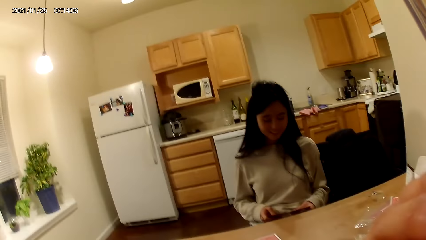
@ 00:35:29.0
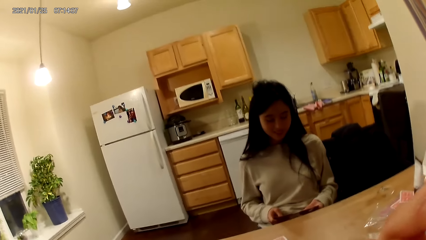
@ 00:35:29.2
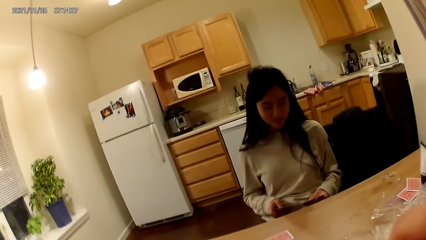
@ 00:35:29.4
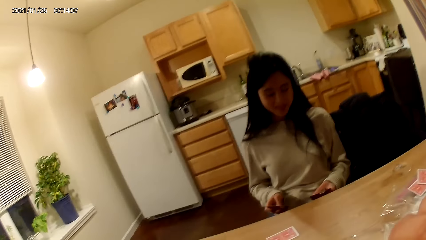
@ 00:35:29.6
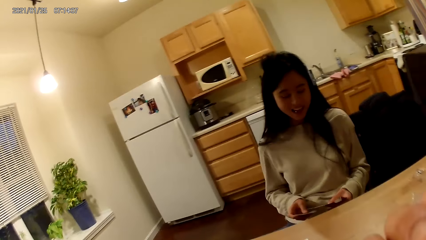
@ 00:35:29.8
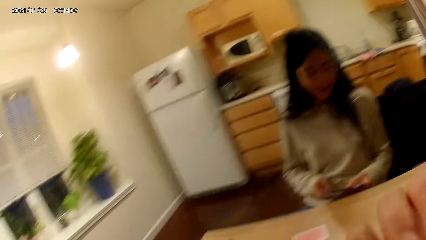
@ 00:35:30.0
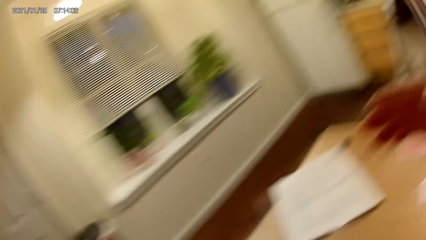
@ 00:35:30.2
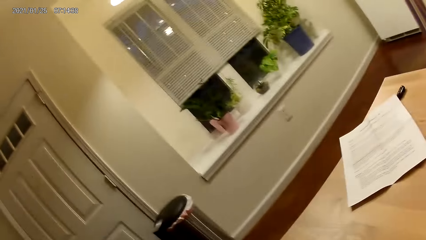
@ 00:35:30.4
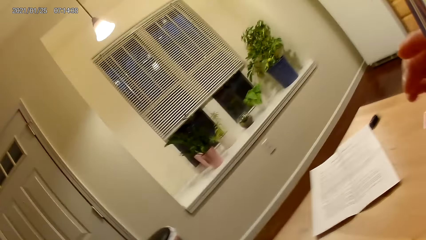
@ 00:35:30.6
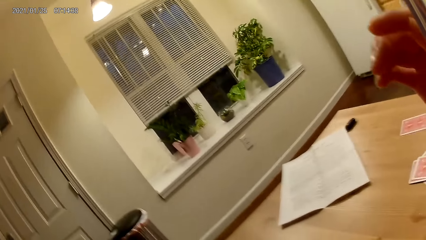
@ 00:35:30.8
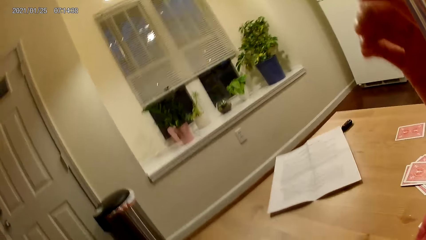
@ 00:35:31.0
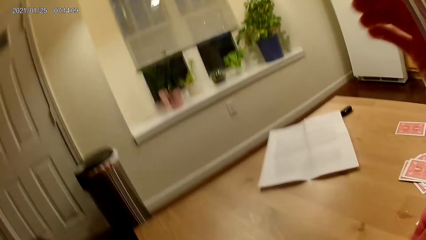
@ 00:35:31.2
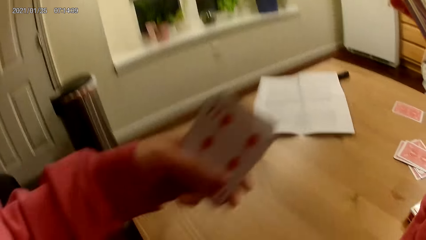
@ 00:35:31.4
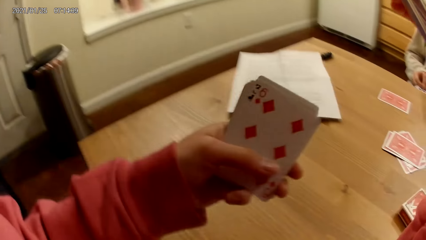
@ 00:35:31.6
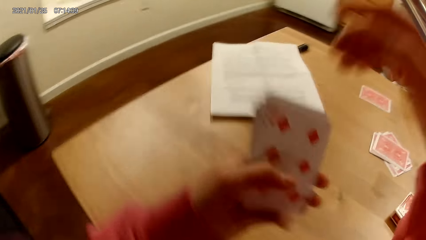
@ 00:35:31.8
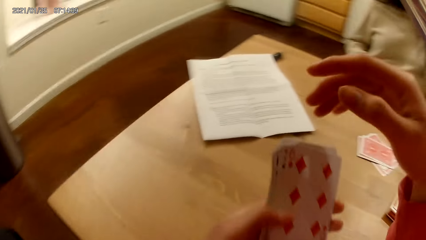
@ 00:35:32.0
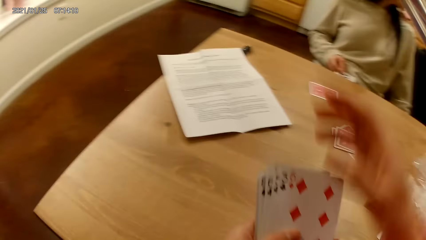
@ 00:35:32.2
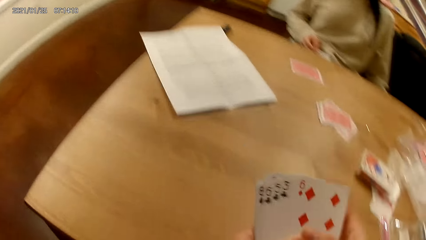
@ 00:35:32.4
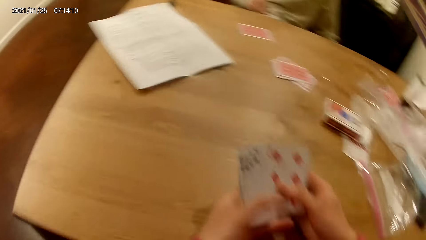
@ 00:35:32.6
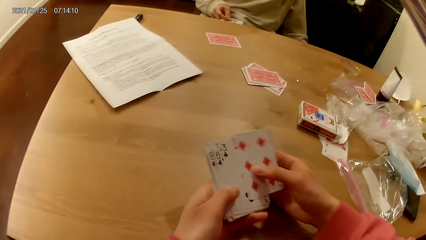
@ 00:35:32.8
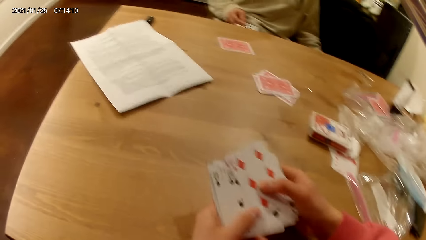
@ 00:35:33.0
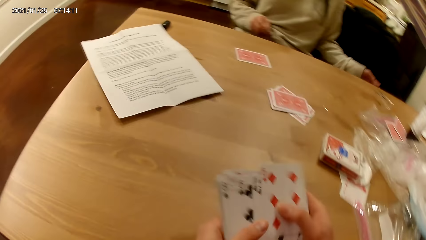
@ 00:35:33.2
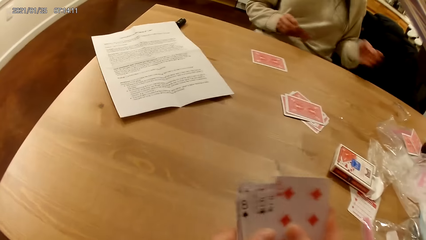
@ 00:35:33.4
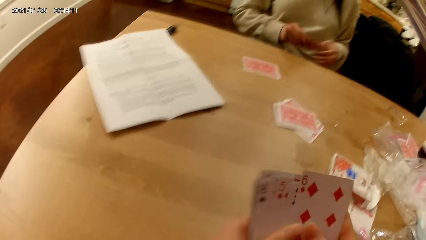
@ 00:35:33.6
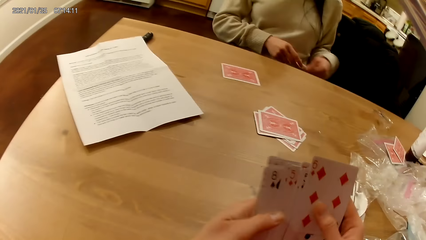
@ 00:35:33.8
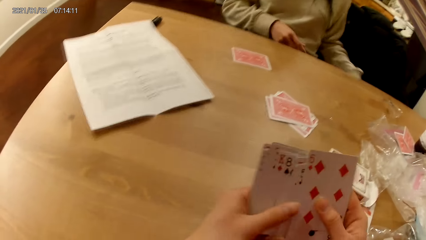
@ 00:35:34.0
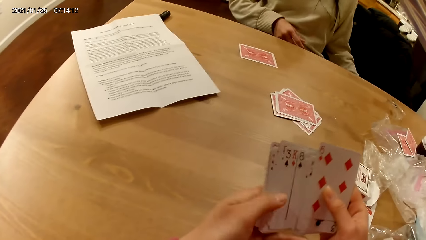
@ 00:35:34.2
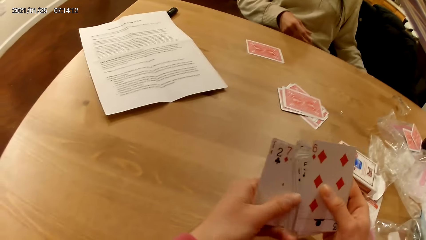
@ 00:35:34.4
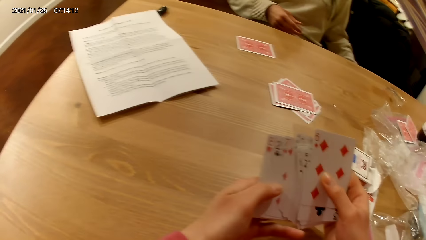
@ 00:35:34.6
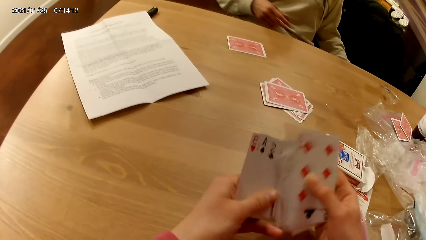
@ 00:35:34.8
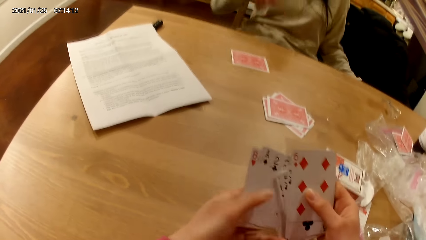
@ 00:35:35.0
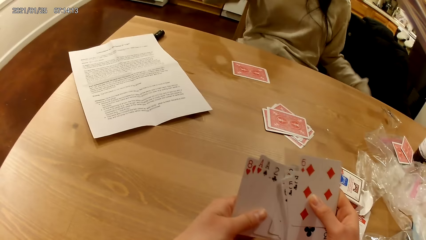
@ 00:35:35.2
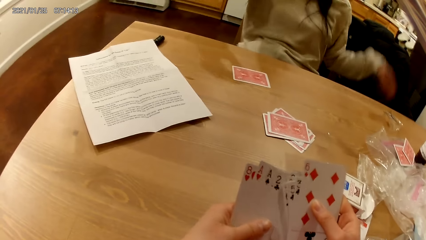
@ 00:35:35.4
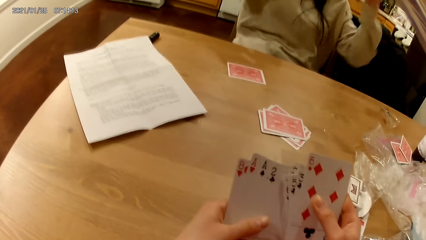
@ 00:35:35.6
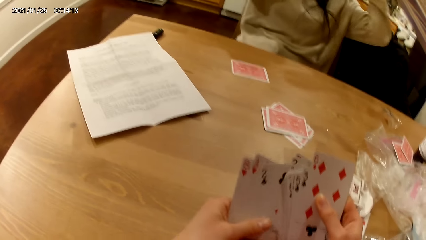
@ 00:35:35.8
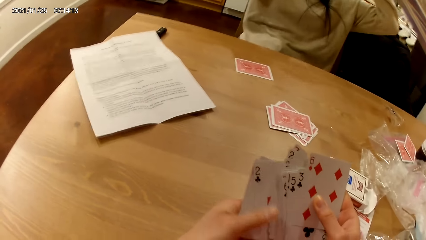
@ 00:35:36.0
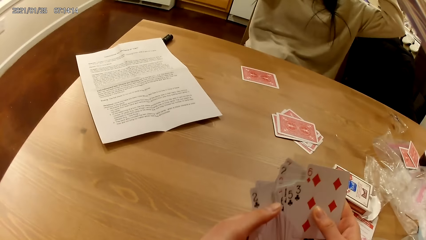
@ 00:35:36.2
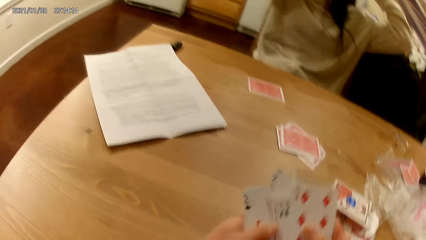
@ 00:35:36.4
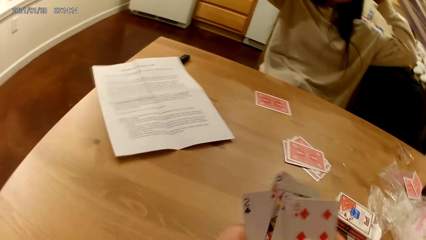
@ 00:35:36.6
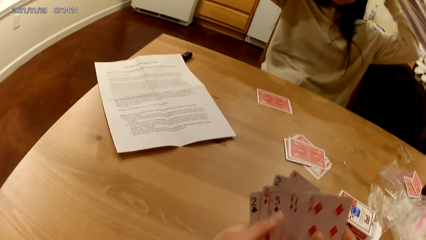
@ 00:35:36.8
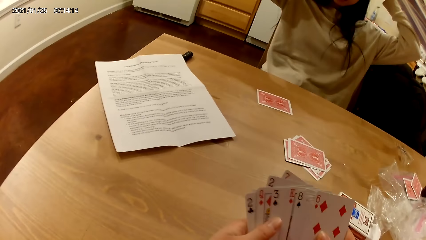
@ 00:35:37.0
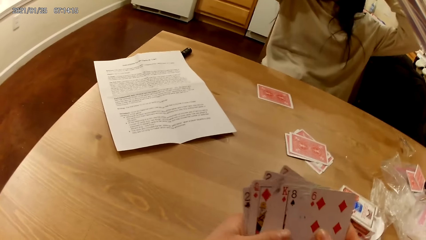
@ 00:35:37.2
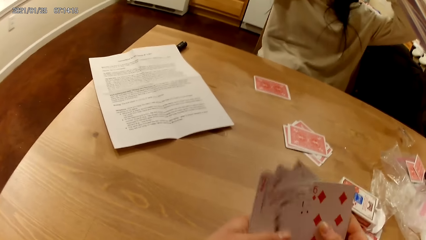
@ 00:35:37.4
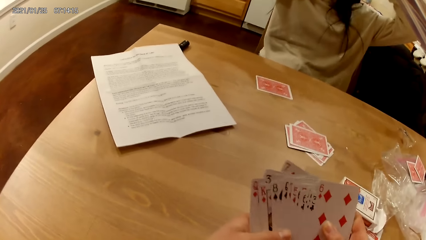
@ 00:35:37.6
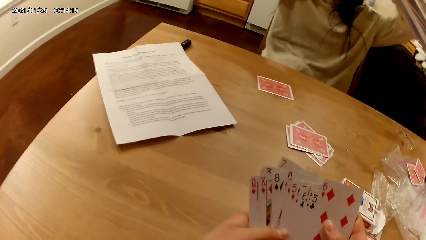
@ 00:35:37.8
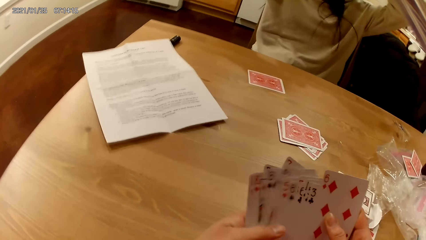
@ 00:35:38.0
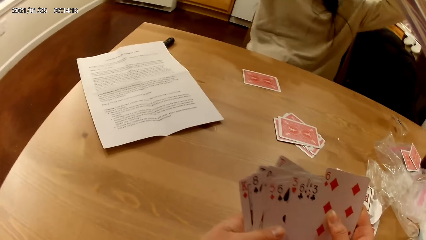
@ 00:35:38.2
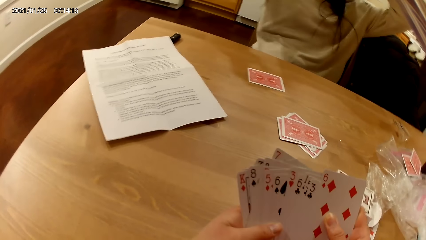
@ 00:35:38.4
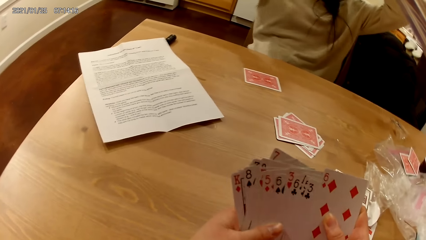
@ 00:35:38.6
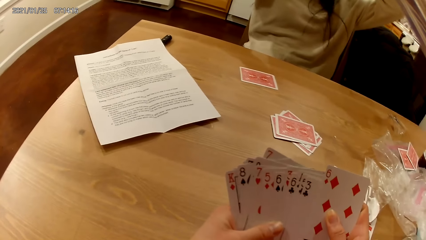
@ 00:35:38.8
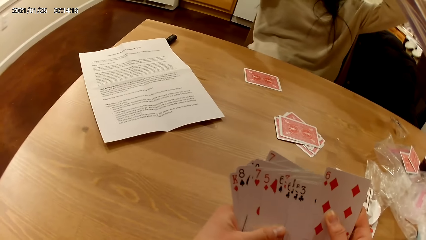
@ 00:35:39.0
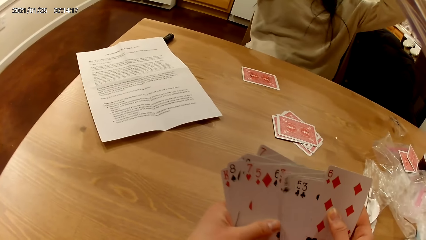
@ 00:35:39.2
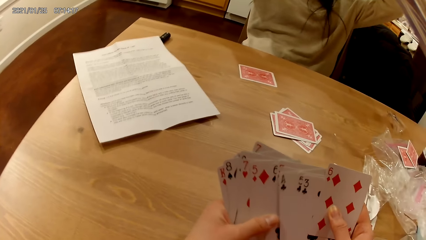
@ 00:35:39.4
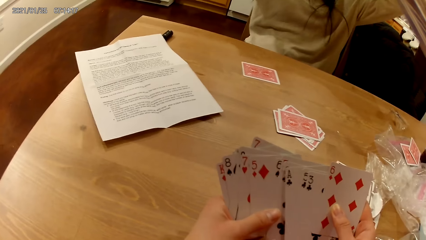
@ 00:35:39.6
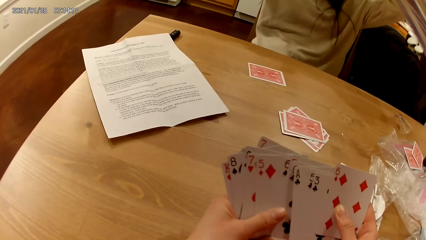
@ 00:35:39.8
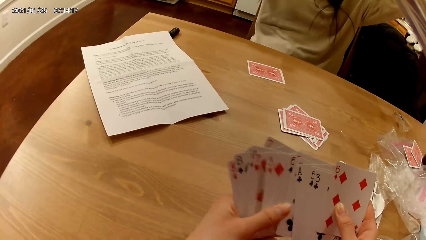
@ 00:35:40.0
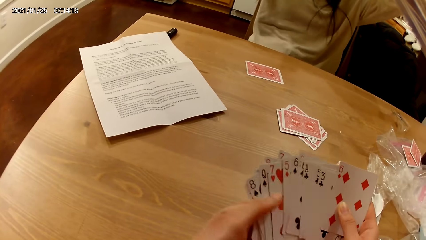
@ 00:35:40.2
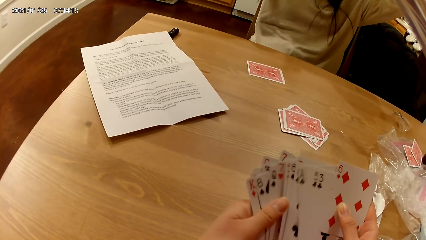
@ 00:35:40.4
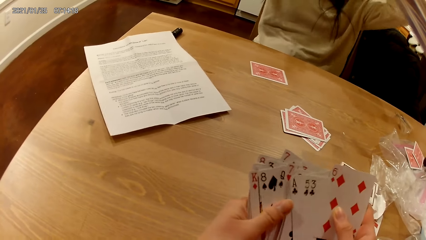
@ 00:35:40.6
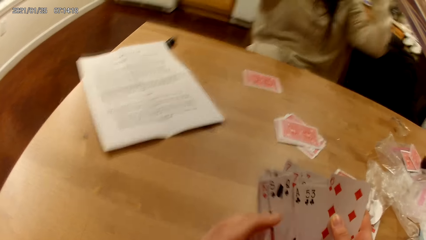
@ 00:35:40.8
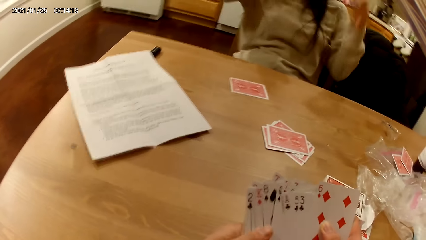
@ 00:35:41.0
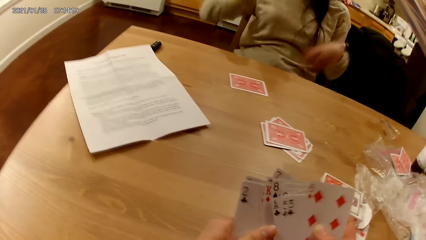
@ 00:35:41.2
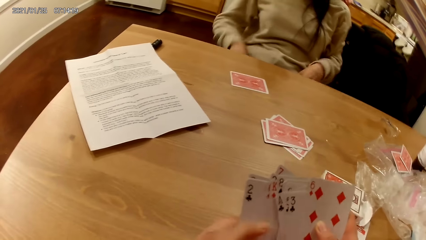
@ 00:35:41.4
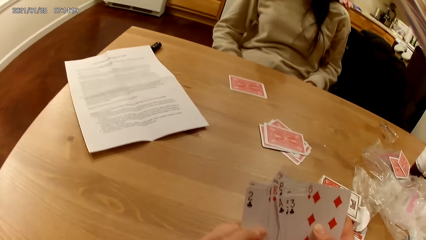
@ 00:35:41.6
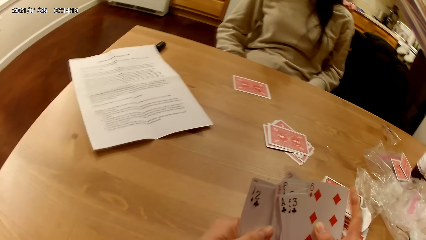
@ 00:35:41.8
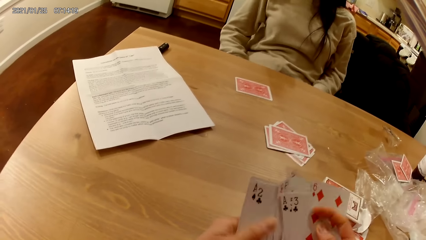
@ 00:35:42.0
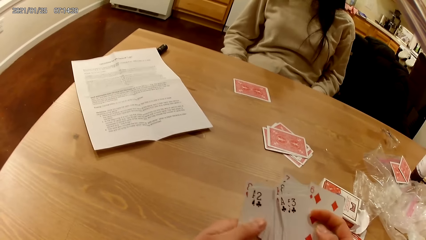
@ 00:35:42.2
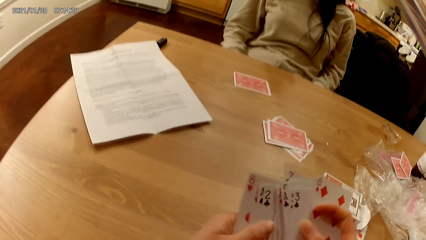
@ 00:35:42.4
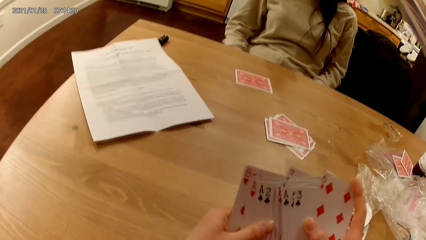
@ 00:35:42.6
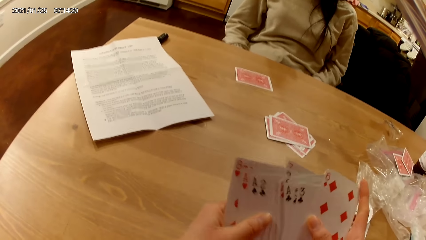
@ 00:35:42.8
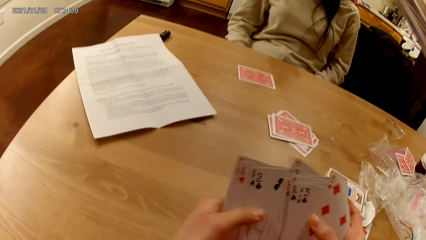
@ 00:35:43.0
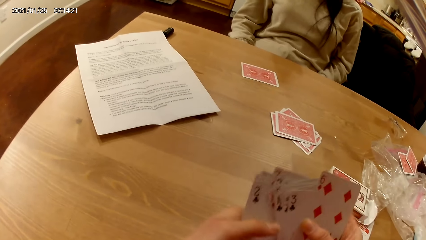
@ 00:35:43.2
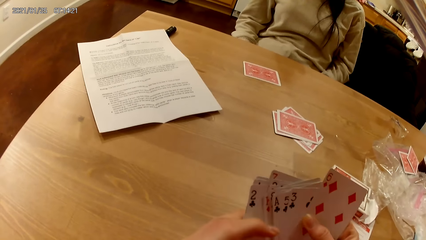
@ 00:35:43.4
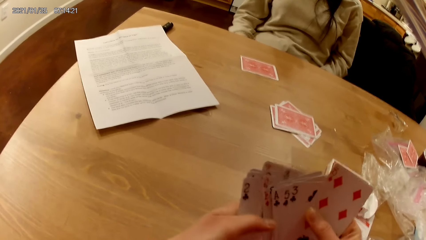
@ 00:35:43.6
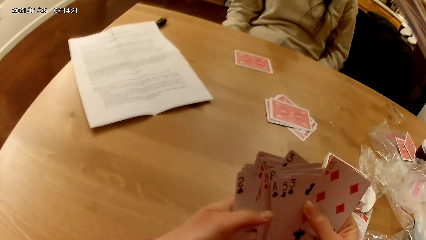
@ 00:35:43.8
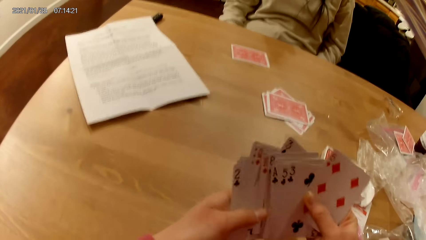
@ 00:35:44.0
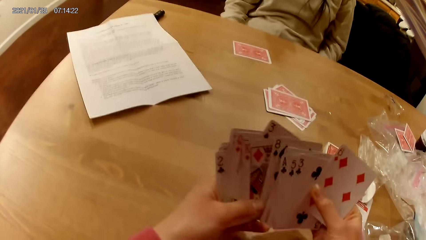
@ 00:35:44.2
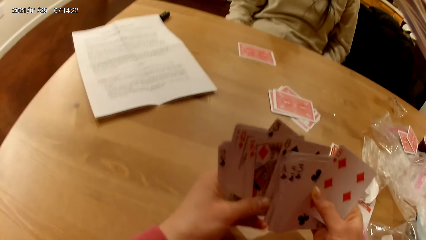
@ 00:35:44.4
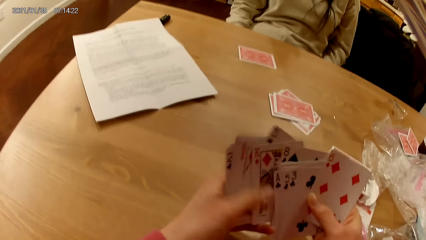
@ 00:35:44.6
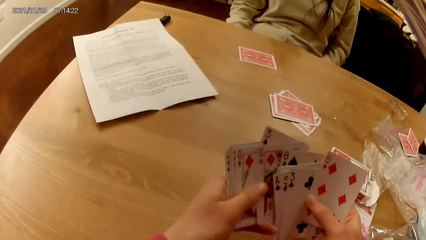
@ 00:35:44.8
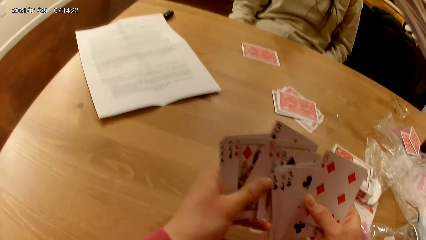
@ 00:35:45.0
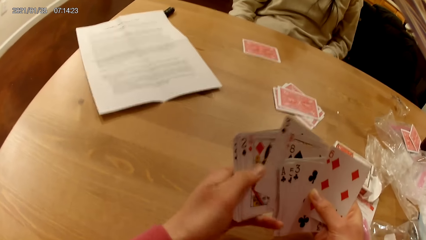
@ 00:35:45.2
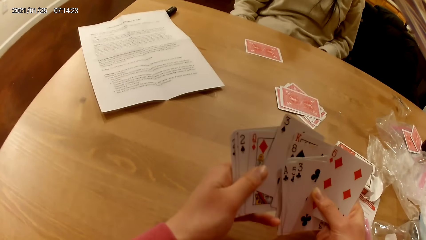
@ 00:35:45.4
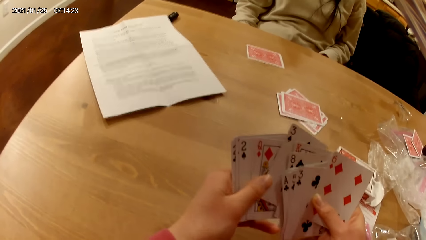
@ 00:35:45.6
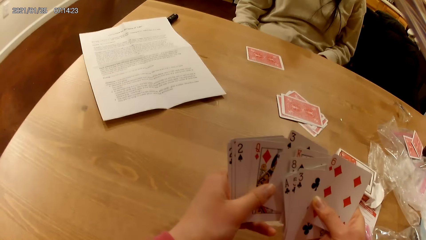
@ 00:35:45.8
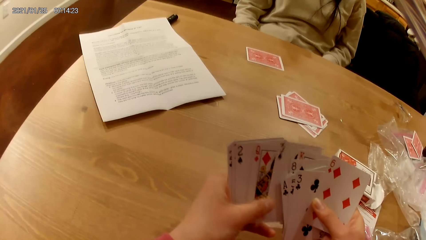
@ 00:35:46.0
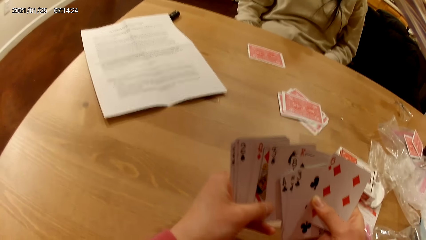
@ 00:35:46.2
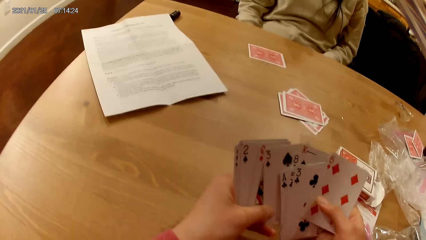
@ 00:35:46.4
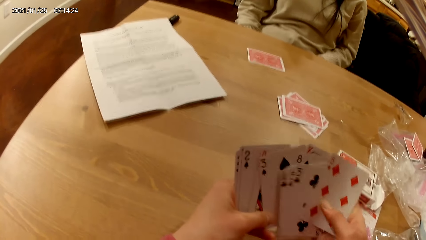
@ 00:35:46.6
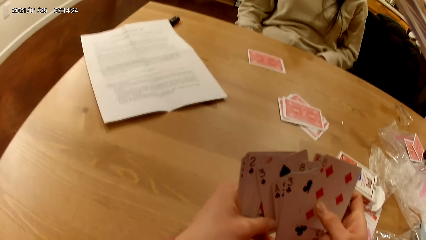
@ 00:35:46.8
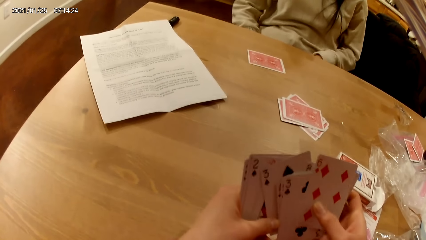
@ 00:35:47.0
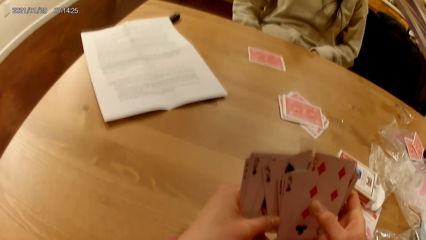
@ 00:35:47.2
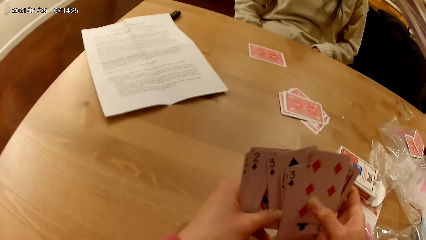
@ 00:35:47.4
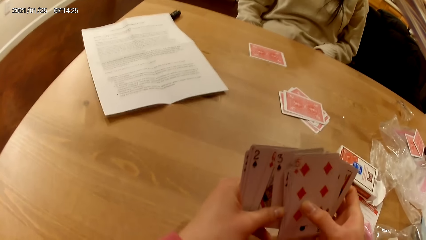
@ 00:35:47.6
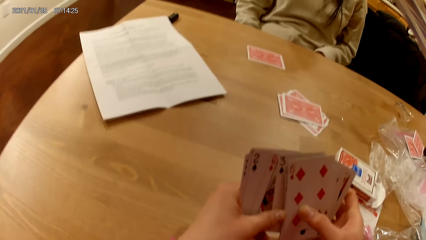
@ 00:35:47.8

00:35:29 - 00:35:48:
The camera wearer raises her right hand towards her face. She moves the hand. She holds a card with the left hand. She shuffles the cards in her hands. A woman adjusts her hair with her hands. The camera wearer moves the cards on both hands. The woman lowers her hands. The camera wearer moves the cards with both hands.
